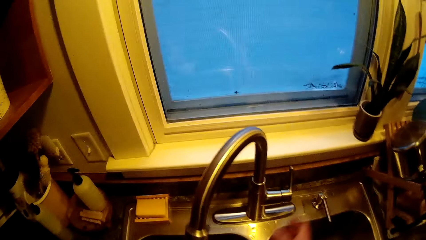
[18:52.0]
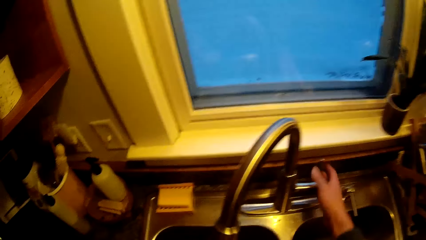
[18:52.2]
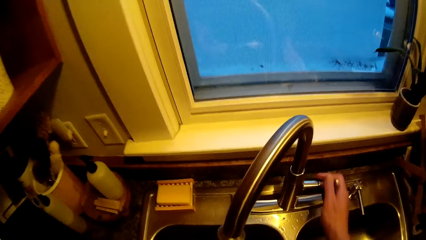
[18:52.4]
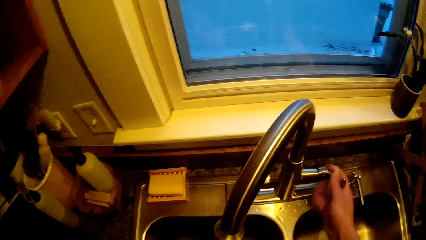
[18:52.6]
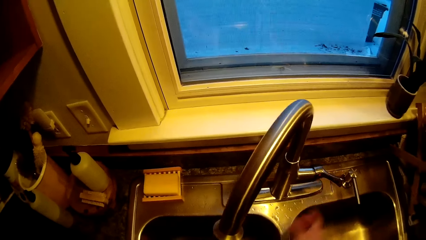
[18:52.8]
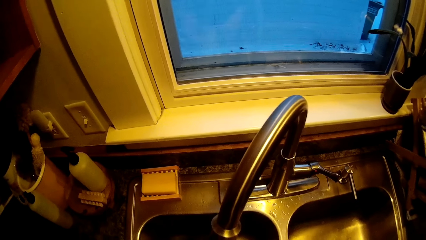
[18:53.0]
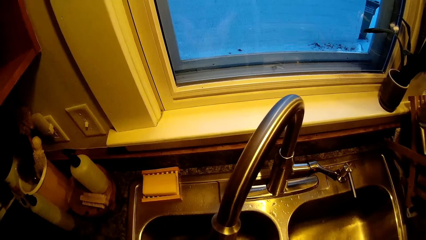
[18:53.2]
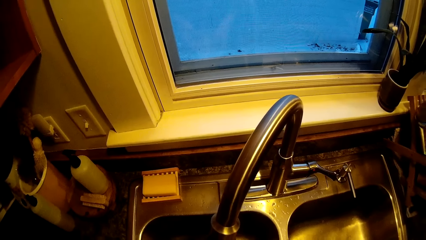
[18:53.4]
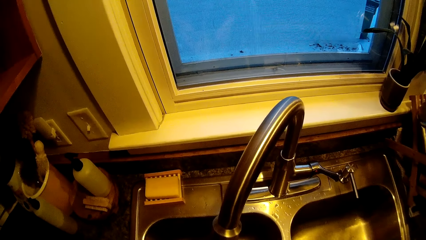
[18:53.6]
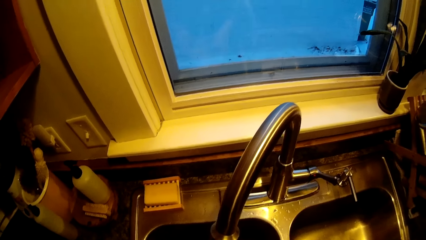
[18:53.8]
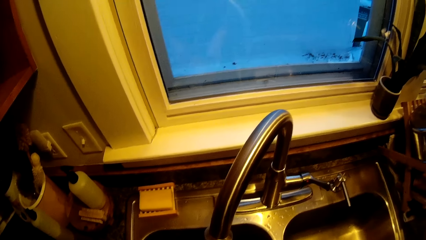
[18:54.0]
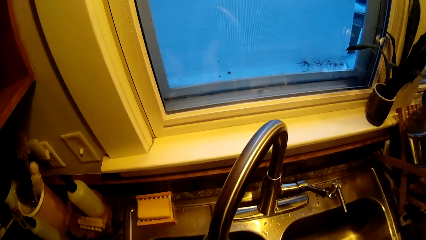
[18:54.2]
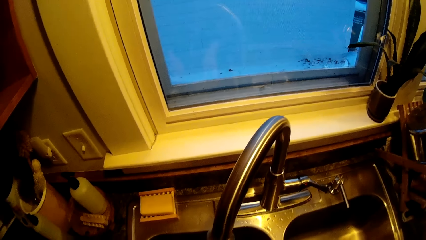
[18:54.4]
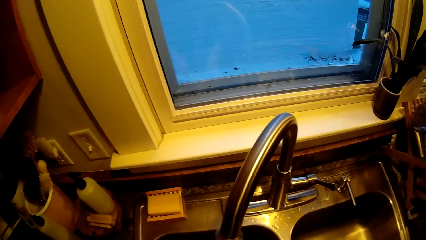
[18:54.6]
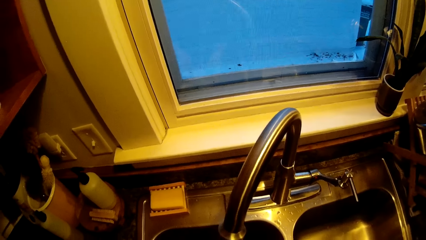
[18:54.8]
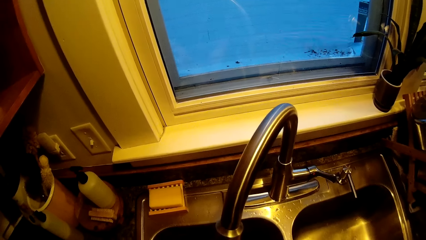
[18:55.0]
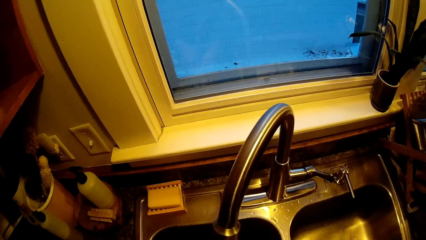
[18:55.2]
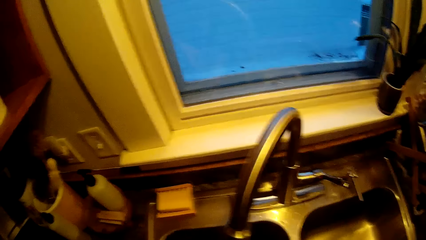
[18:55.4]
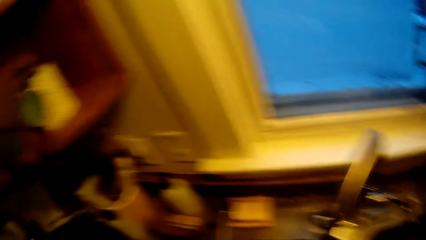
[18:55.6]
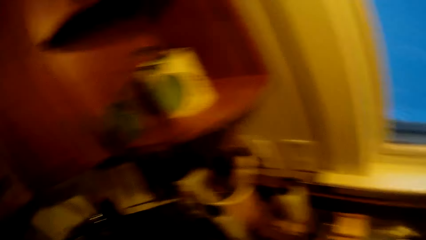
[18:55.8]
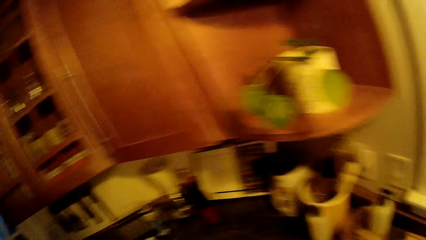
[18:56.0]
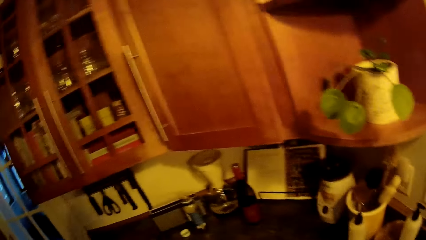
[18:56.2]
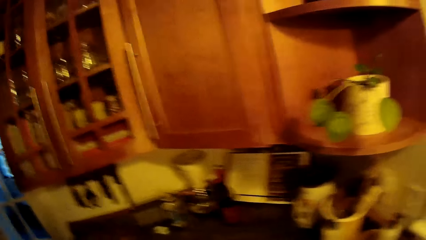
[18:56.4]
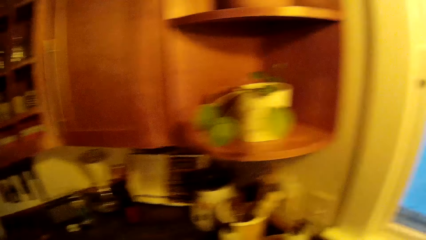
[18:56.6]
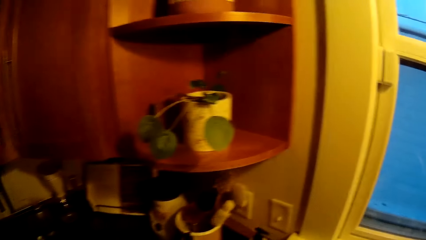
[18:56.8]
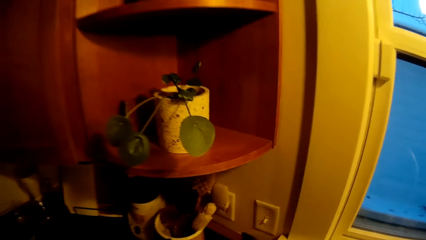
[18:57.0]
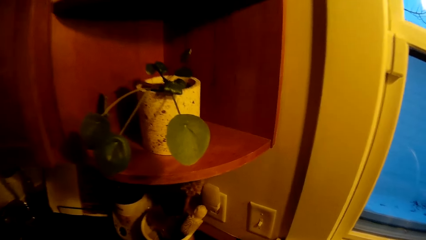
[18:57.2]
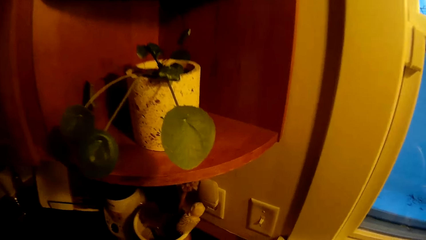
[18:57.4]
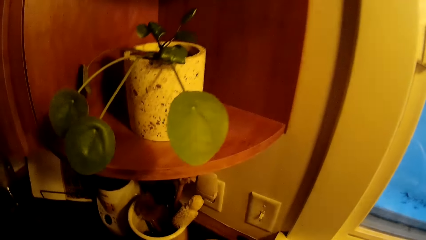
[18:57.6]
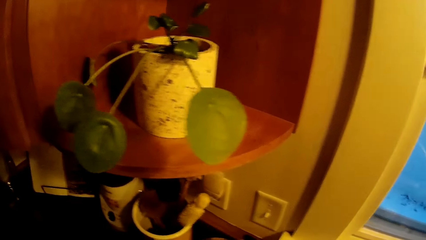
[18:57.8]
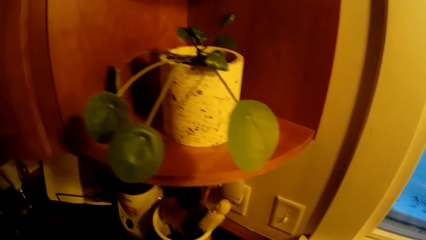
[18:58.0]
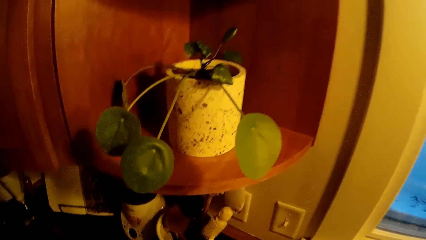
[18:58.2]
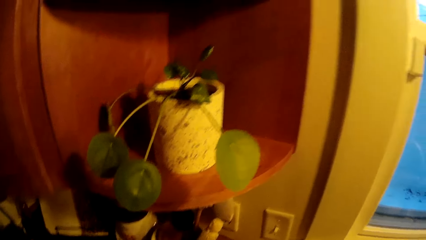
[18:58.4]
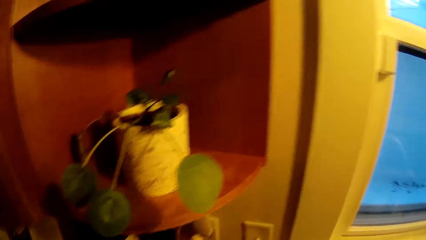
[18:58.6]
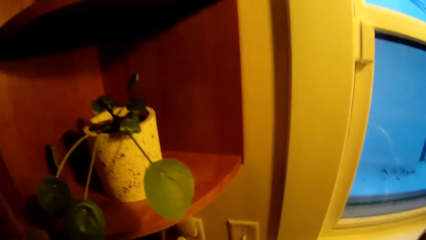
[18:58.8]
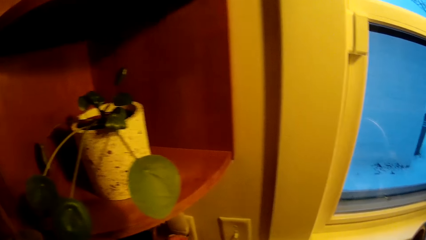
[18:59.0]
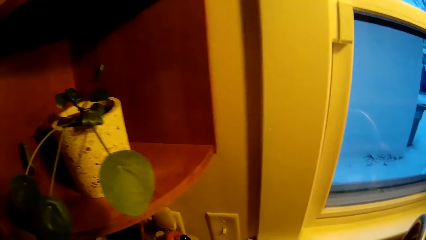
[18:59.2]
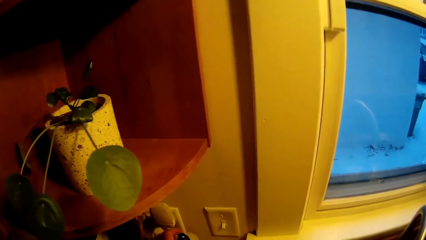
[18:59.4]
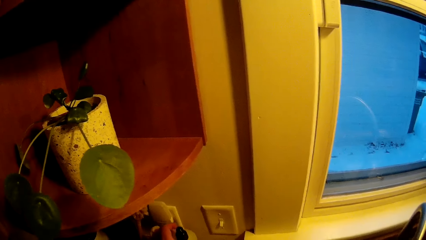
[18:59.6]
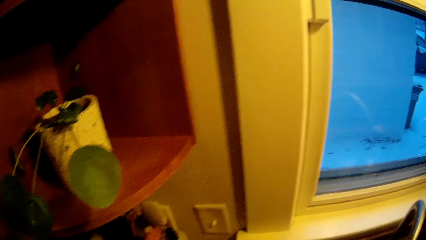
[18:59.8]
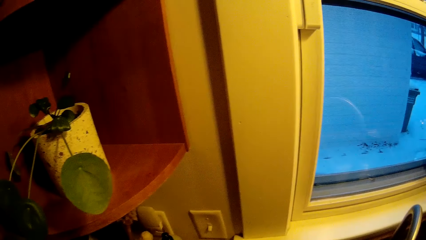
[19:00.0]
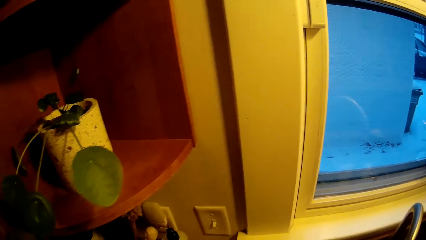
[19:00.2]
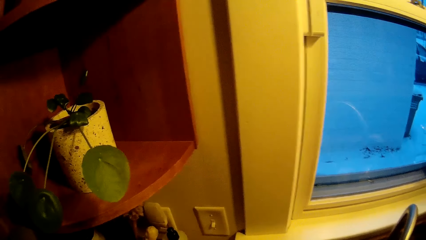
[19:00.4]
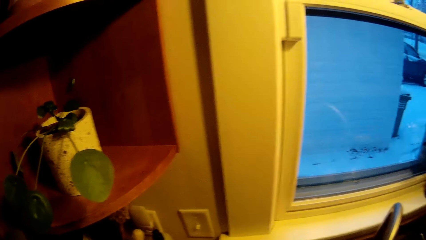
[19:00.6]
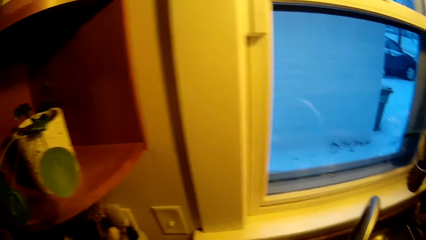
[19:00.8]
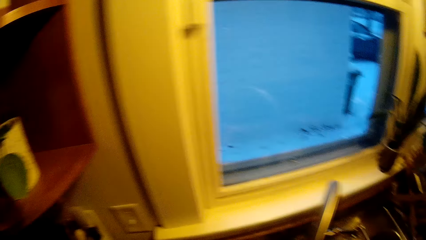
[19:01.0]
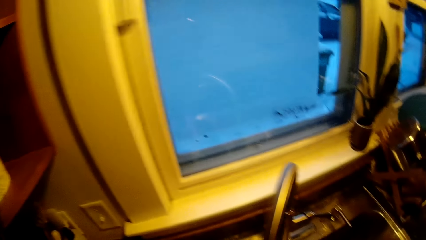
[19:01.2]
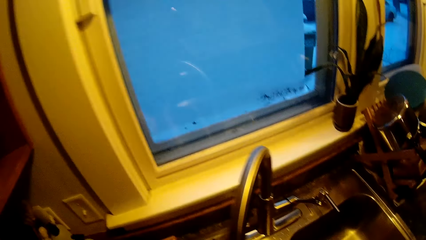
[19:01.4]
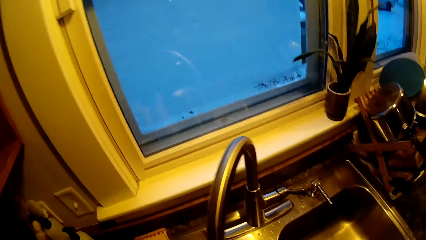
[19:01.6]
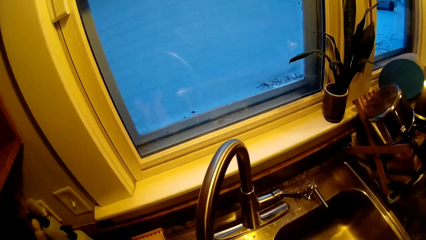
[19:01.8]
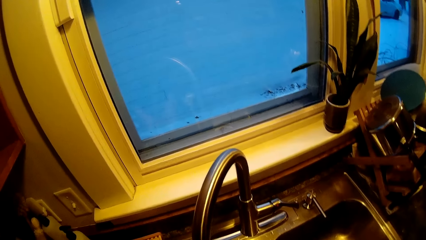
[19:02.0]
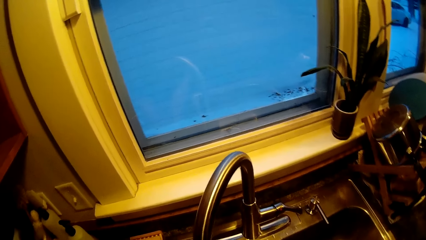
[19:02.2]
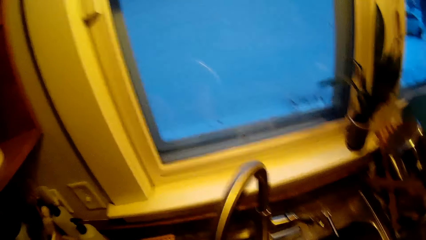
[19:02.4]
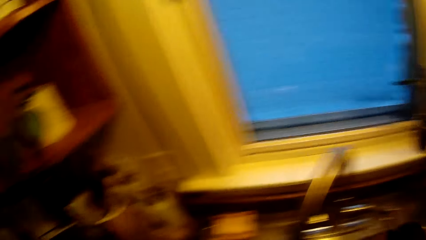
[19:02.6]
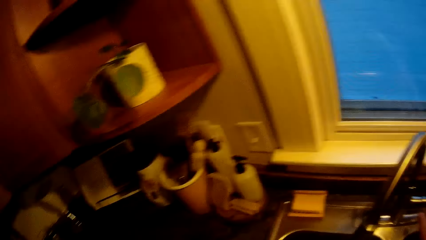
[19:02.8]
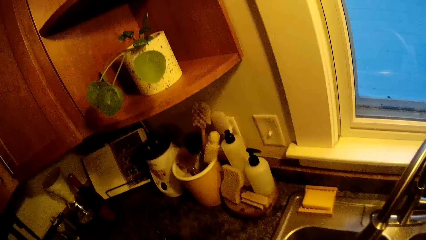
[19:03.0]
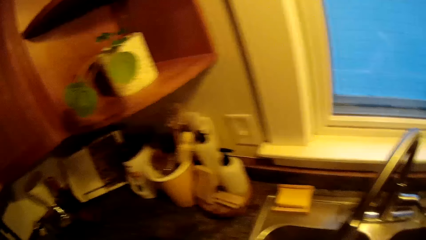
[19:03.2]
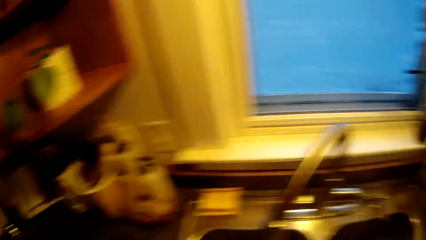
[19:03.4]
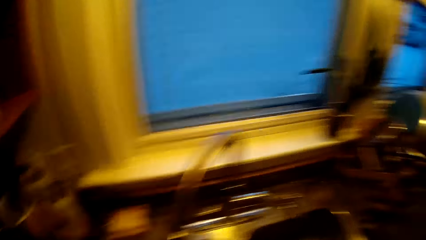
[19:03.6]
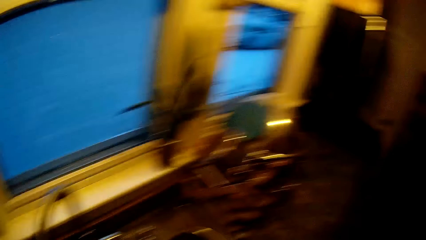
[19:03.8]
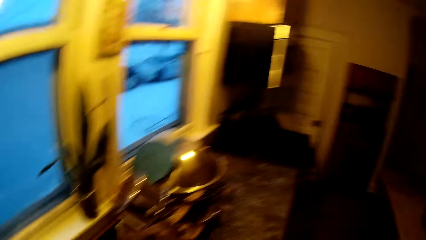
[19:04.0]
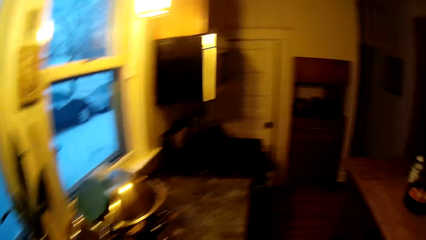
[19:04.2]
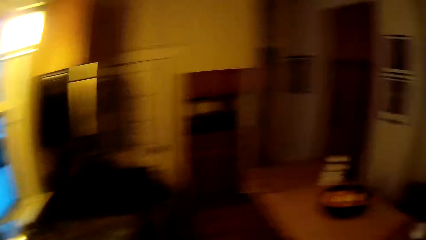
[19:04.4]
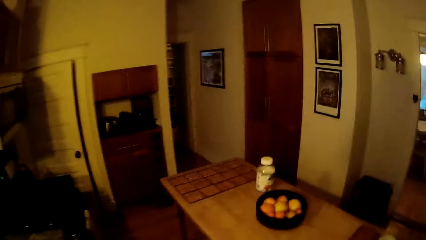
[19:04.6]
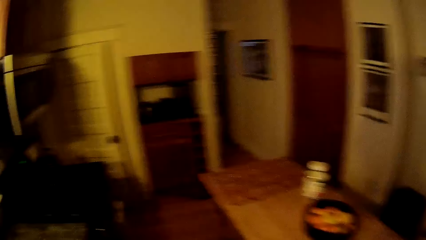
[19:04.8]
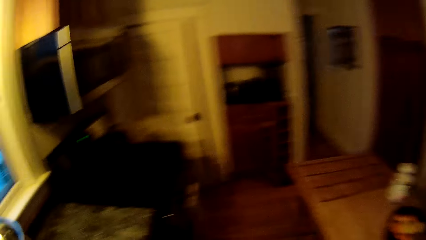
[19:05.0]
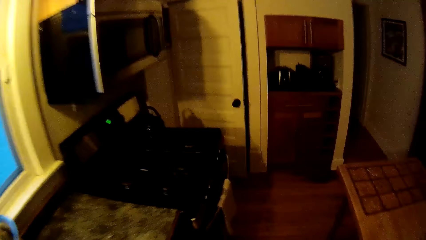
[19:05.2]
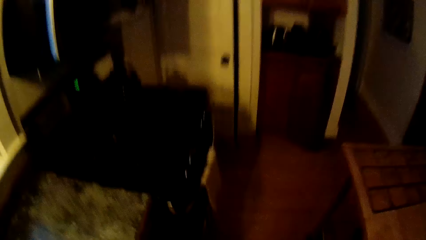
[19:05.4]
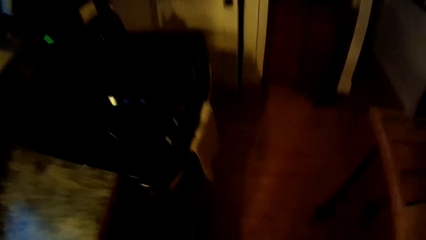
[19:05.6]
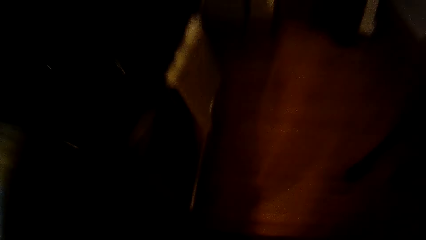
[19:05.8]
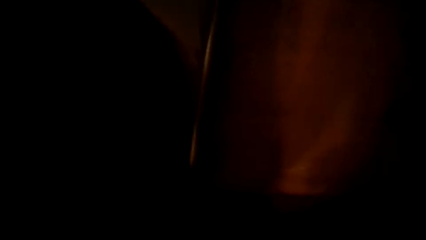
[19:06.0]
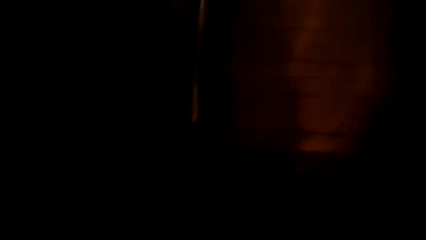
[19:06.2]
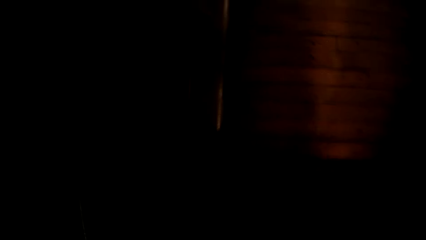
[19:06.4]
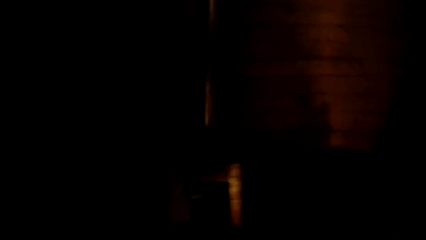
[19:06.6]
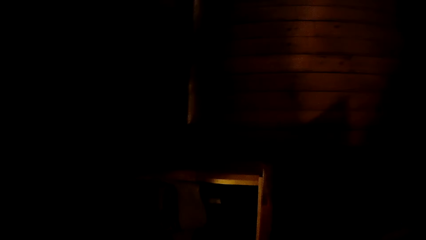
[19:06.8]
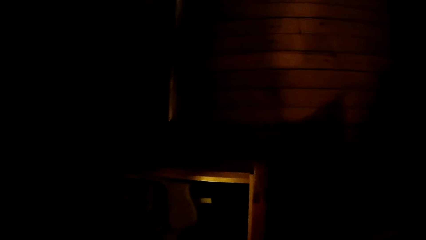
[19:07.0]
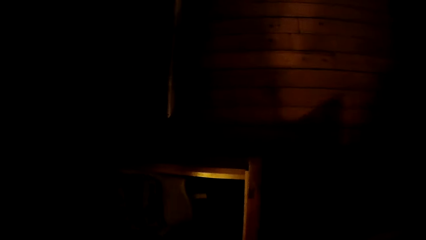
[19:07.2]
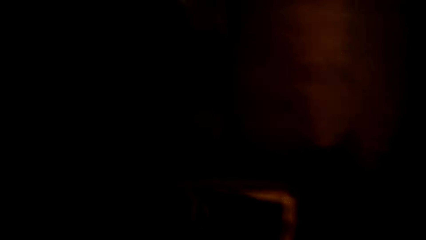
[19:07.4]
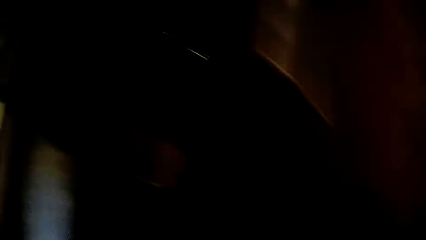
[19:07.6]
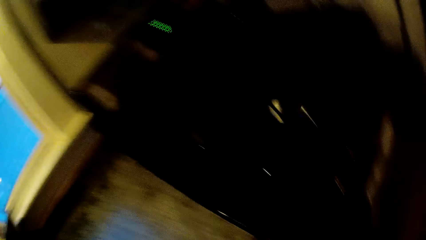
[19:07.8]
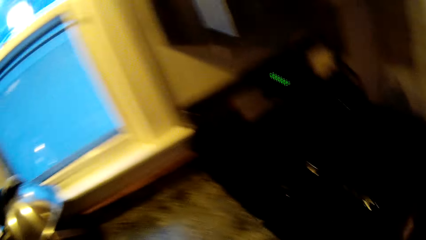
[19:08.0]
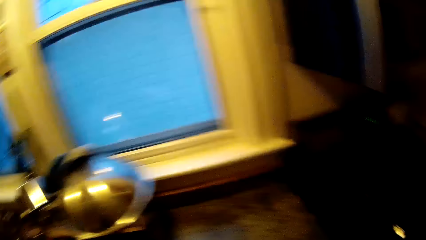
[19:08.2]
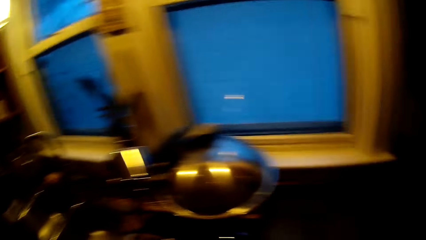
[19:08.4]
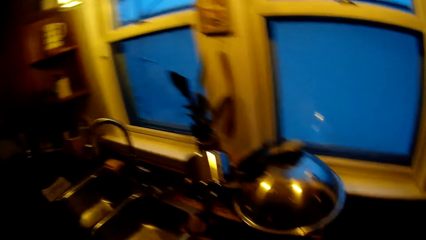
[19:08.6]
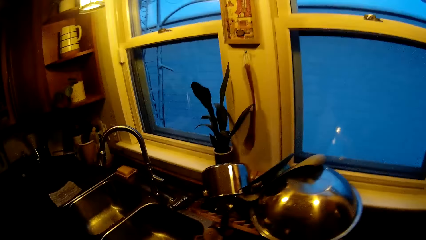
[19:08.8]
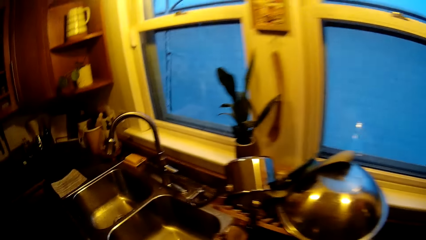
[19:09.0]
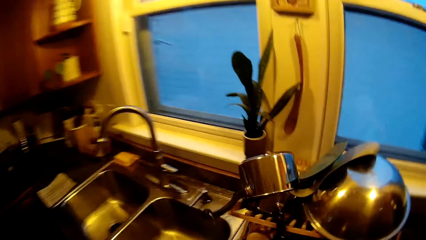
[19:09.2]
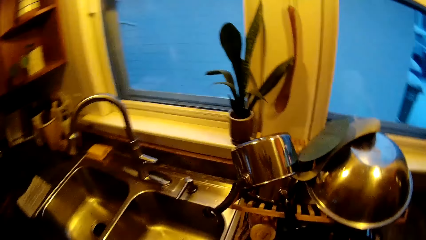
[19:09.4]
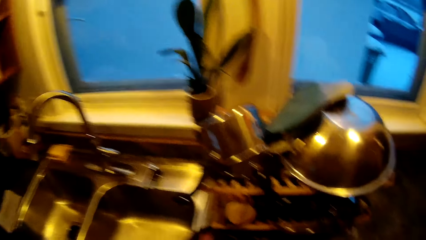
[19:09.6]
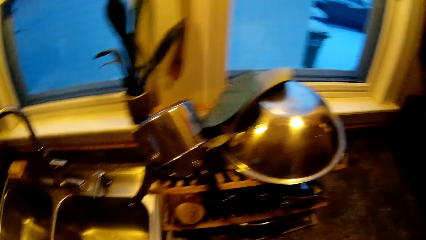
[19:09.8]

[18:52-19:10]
The camera wearer puts on the tap in the kitchen with his right hand. He talks and looks around. He opens the kitchen cabinet with his right hand.
